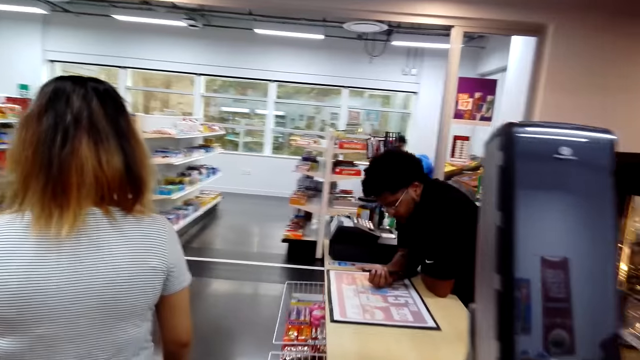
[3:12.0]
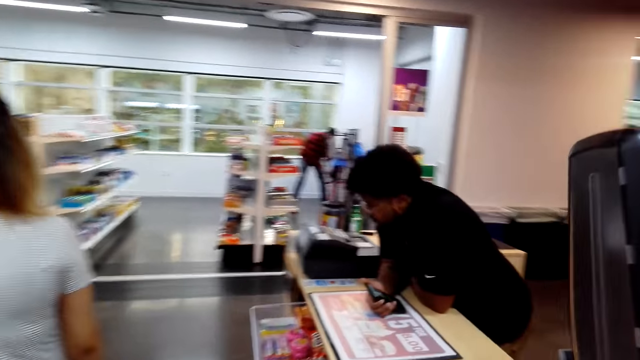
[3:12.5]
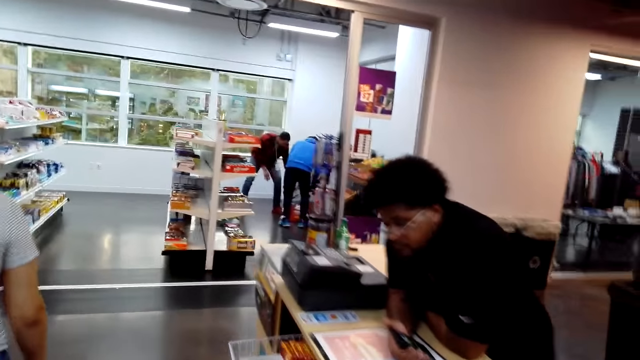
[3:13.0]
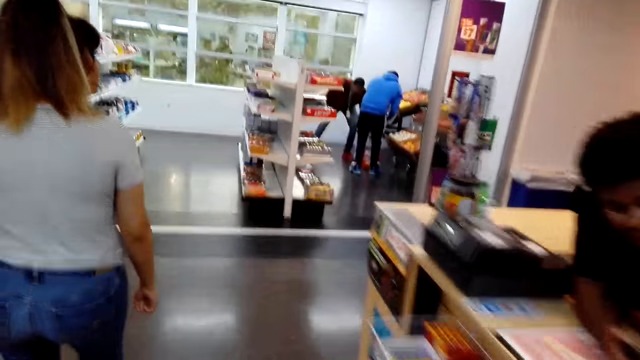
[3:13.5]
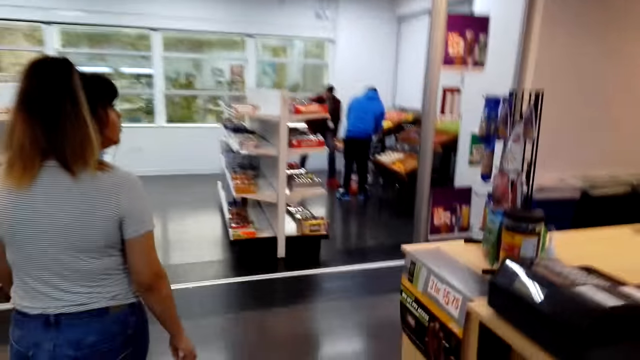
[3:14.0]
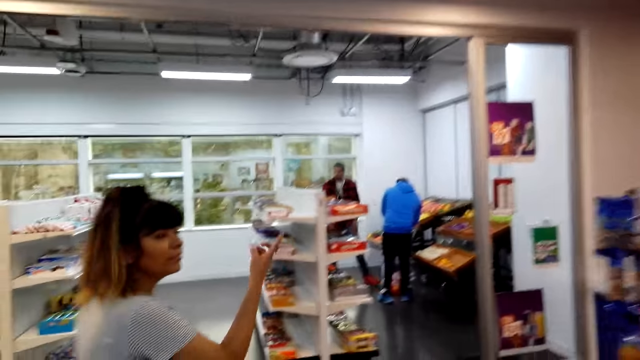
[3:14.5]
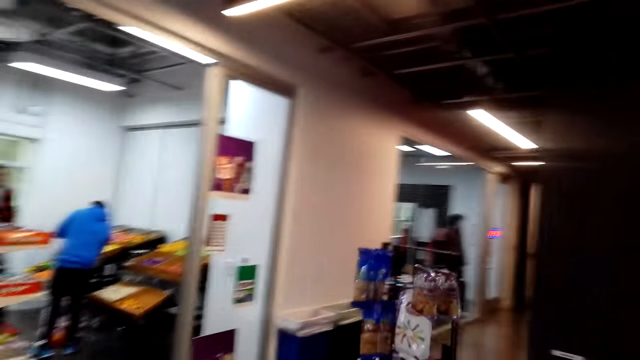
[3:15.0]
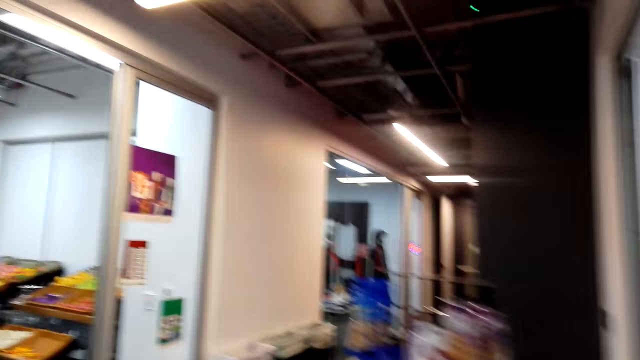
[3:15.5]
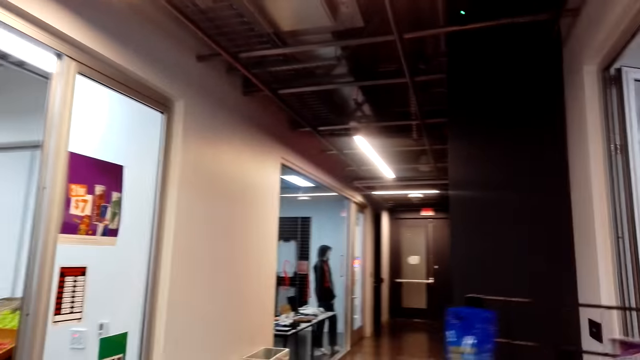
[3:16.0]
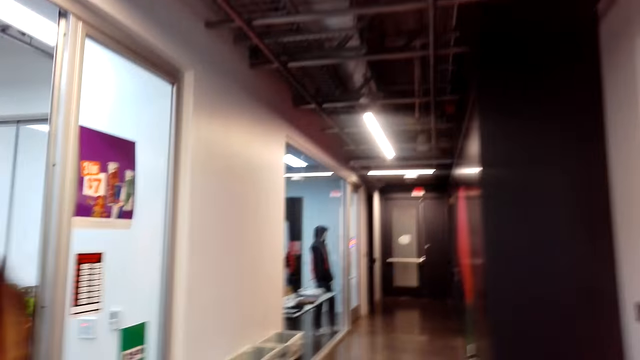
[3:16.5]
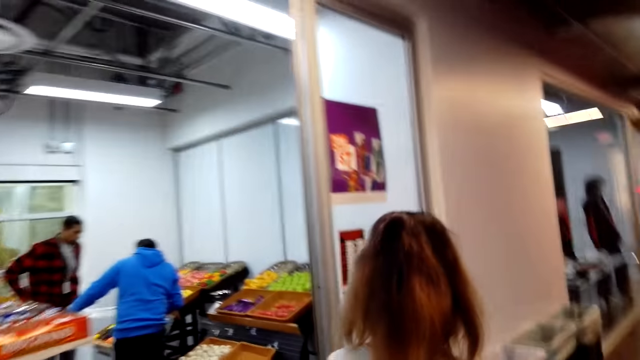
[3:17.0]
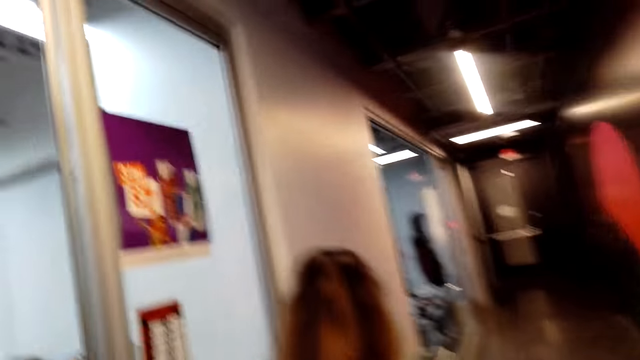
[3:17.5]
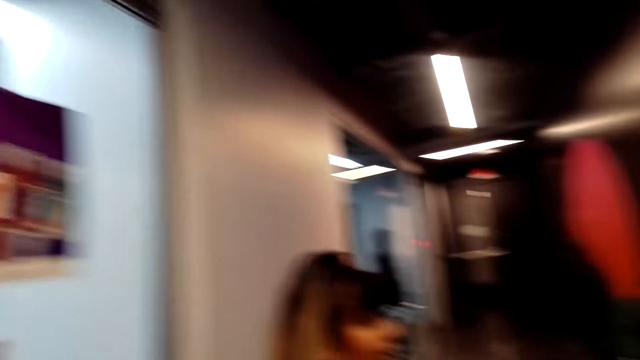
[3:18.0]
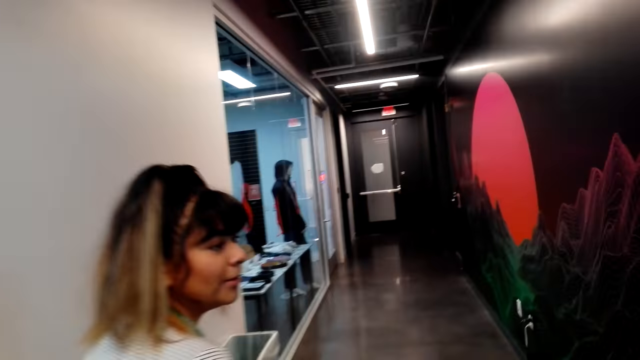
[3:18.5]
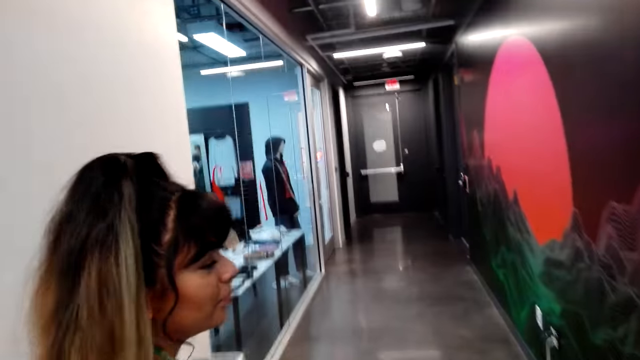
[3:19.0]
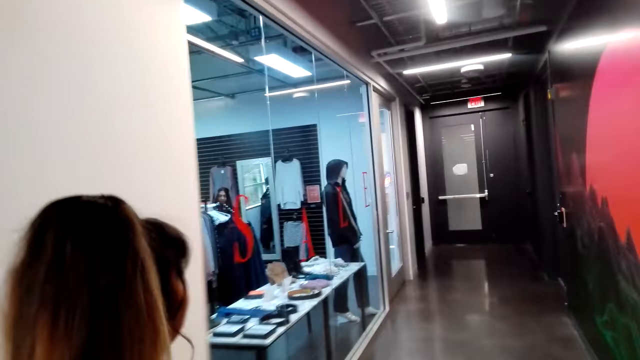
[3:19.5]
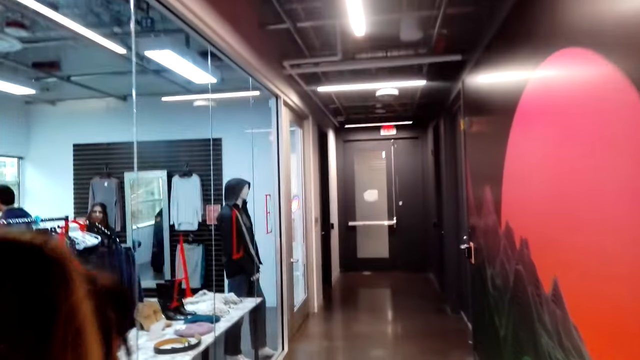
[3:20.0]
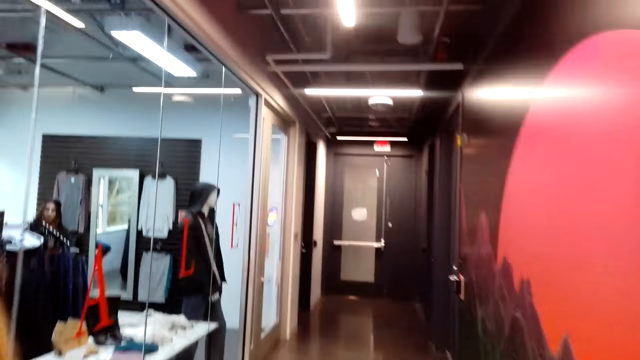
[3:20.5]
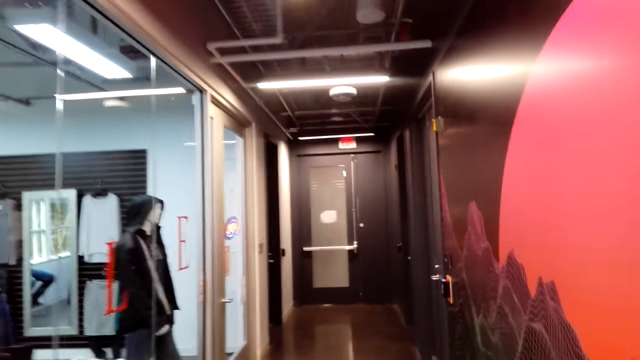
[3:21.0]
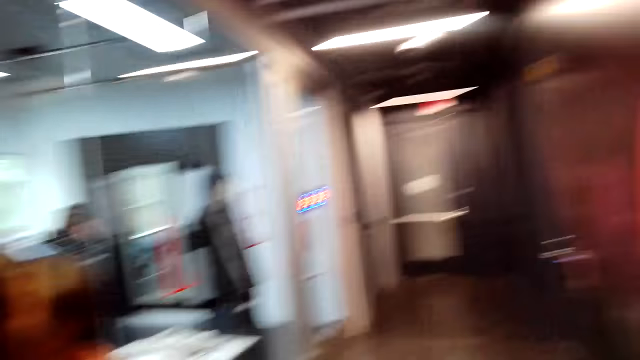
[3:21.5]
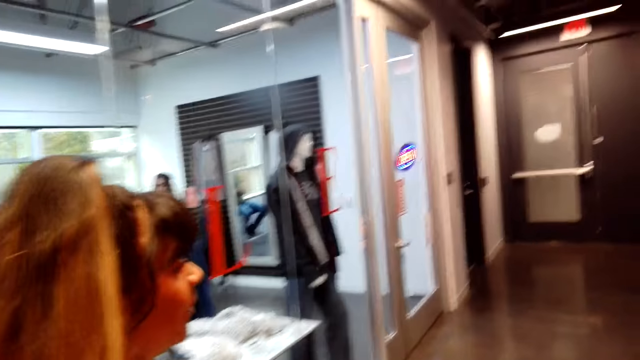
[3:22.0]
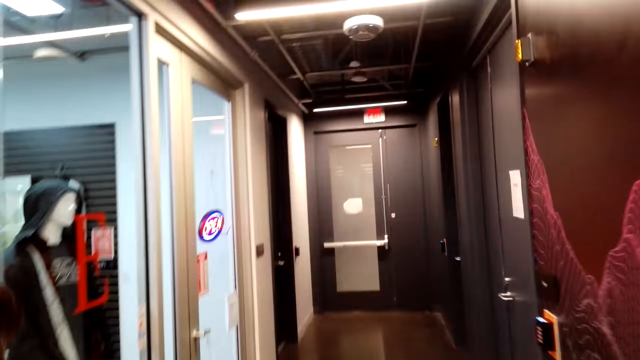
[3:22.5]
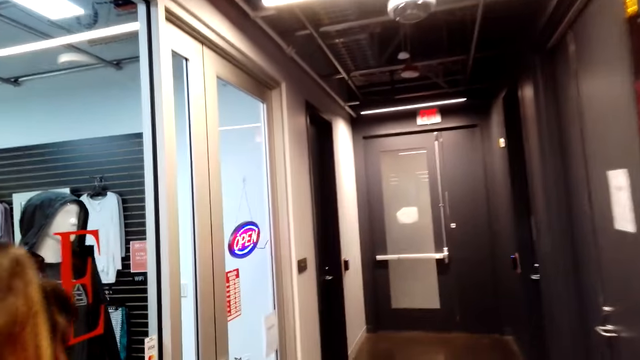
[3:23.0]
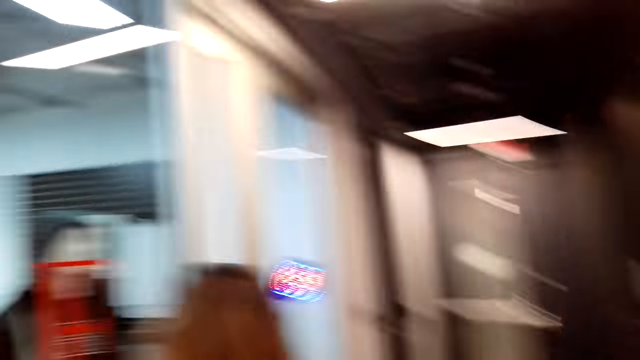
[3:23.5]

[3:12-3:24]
A person leans on a counter. The other person walks around the supermarket with the camera wearer and gestures. The other person talks with the camera wearer. The other person walks along a corridor with the camera wearer.

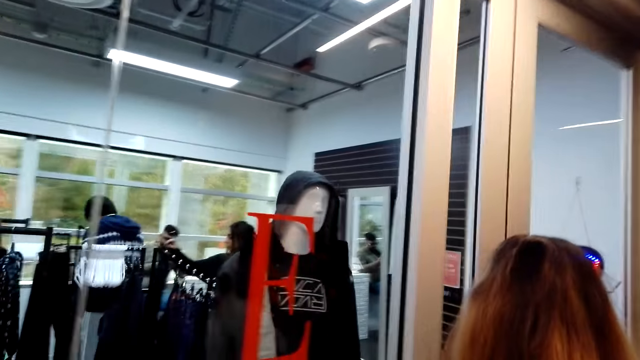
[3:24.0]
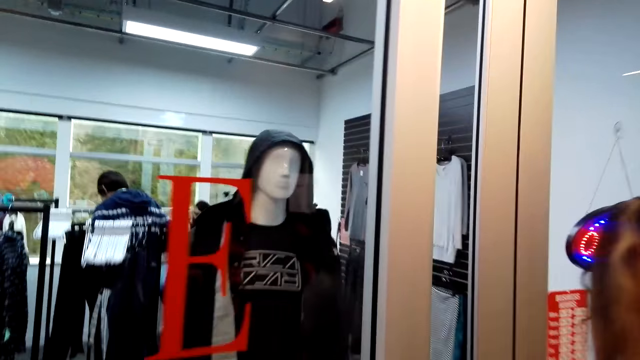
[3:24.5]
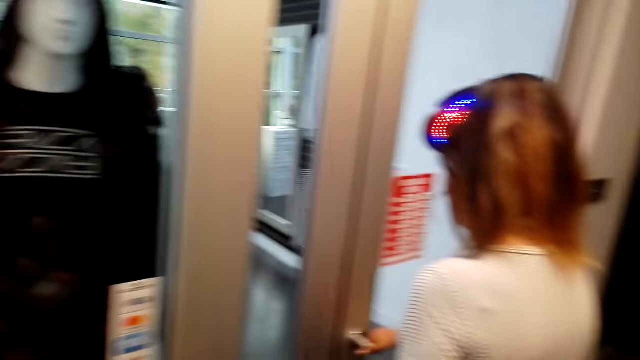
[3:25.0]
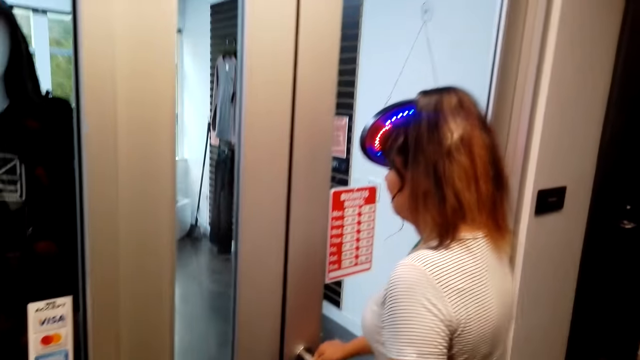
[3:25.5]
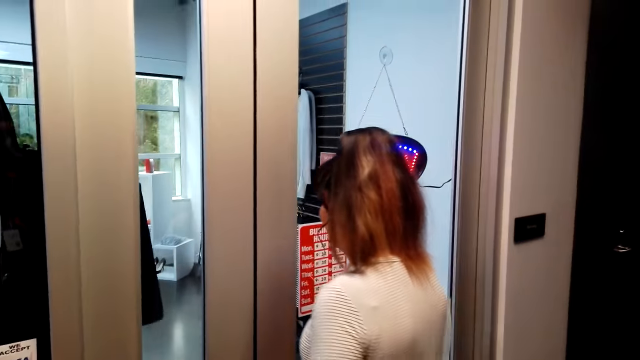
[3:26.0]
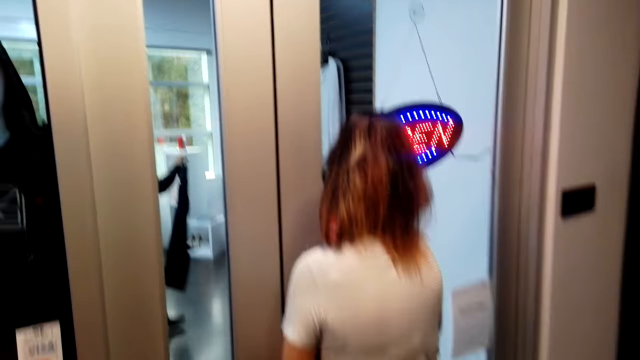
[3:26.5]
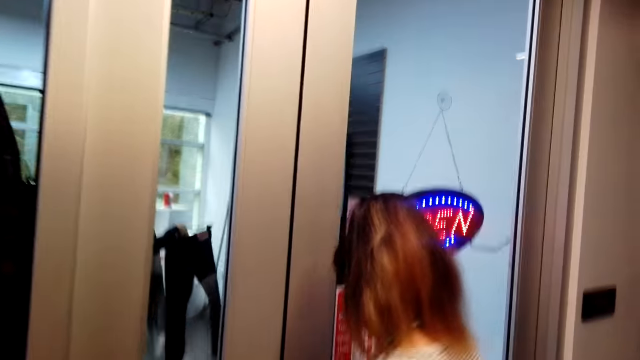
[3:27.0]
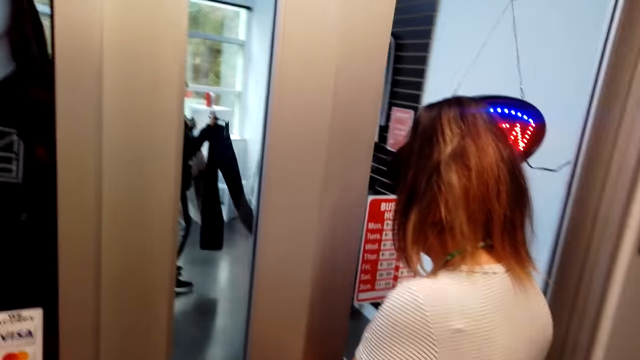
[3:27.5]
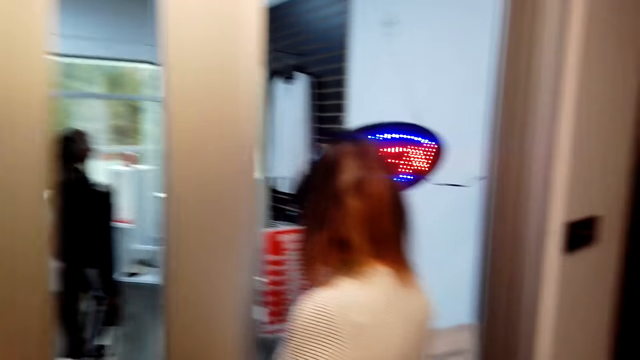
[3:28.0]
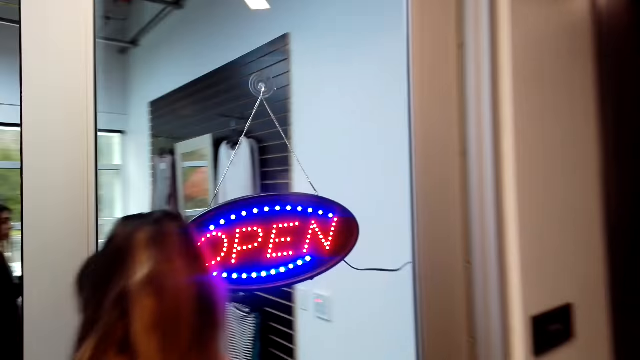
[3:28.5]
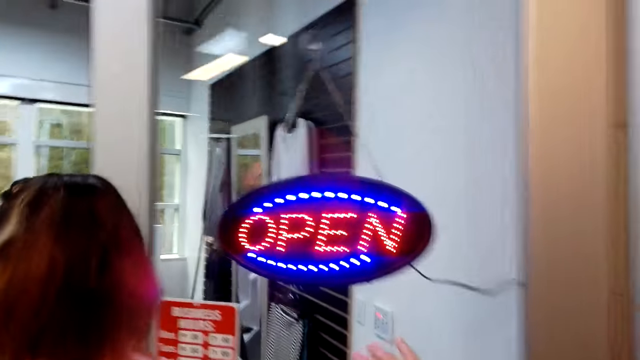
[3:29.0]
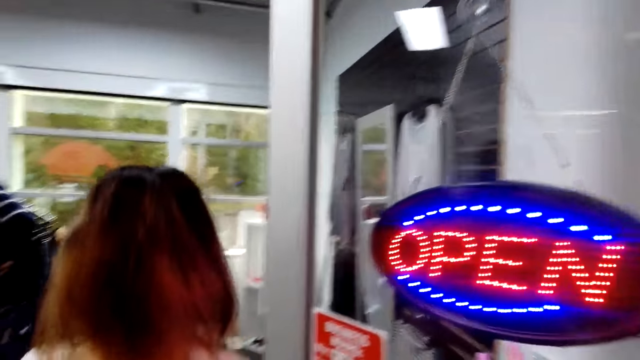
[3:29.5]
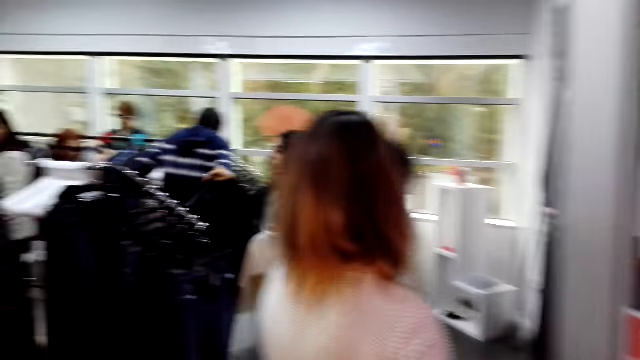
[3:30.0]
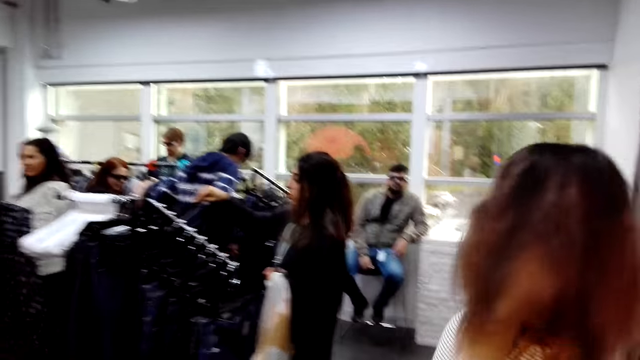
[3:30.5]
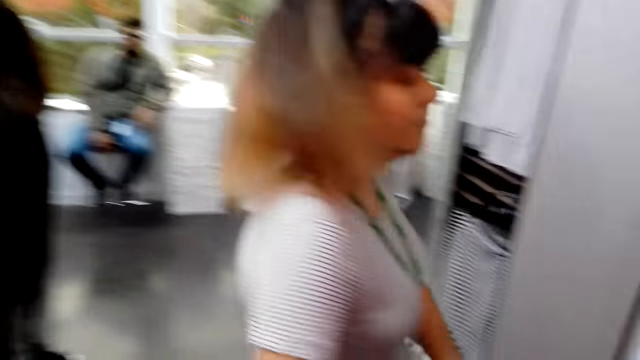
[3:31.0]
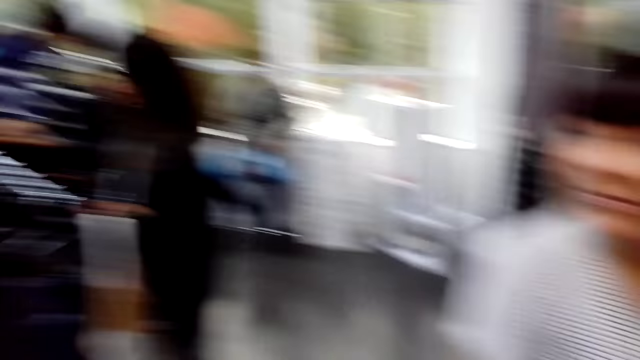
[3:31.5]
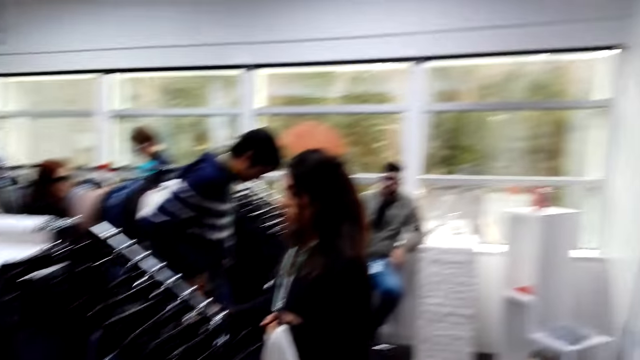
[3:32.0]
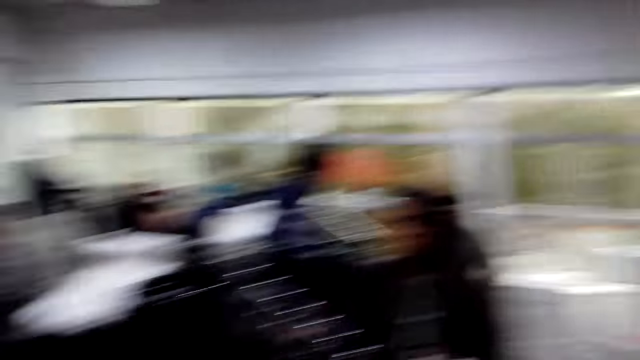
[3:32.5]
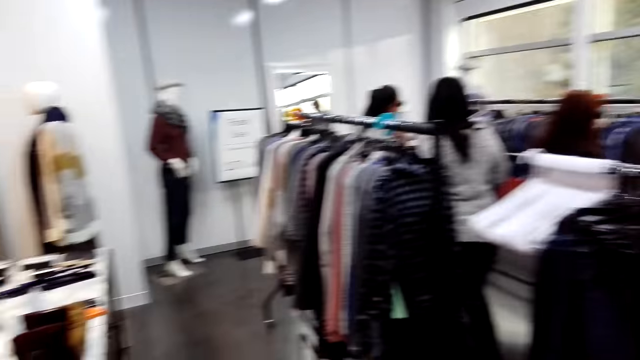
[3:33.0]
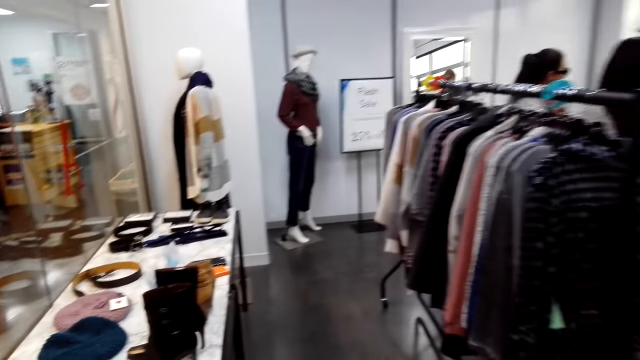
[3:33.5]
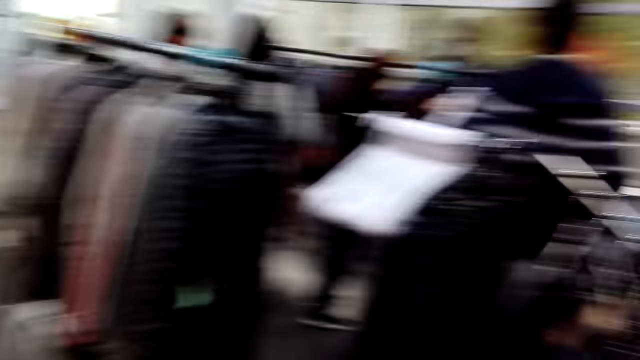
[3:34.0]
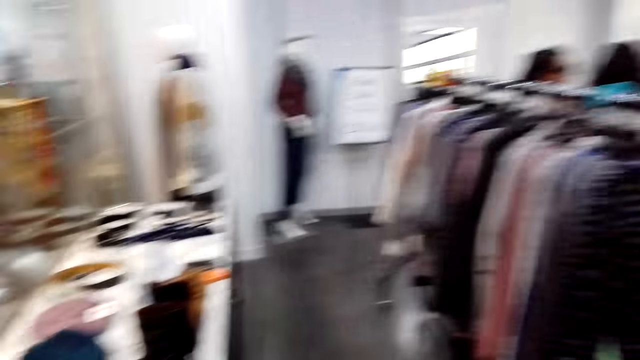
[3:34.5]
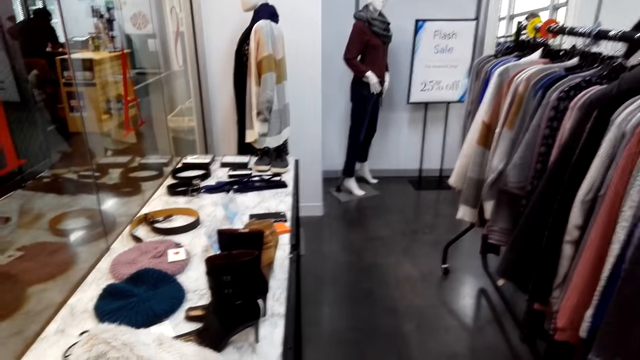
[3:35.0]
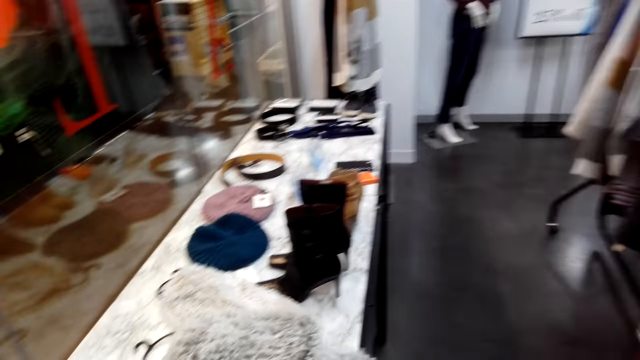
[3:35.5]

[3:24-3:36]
The person opens a boutique. A person and another person shop in the boutique. Two other persons shop in the boutique. Another person sits at the cashier's end. The camera wearer shops in the boutique.
